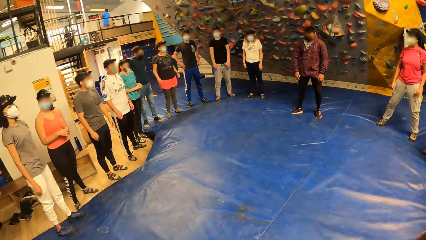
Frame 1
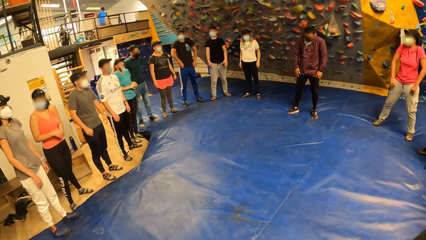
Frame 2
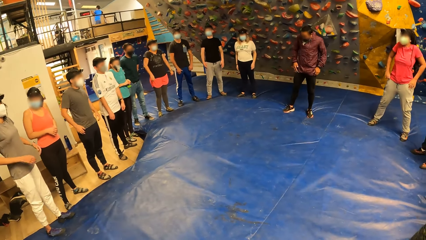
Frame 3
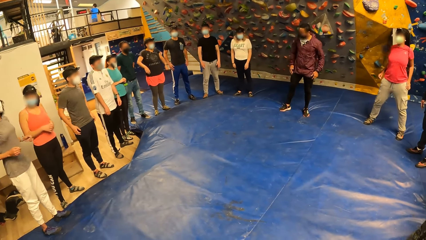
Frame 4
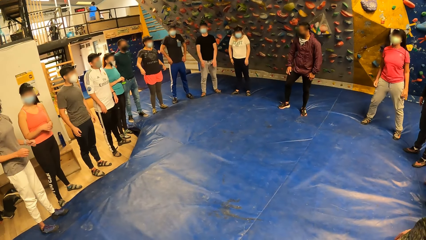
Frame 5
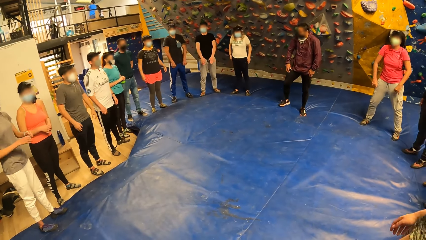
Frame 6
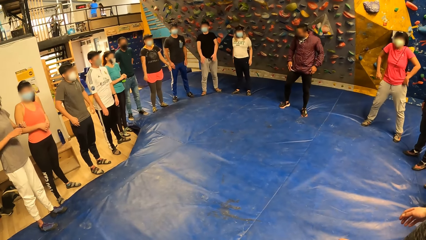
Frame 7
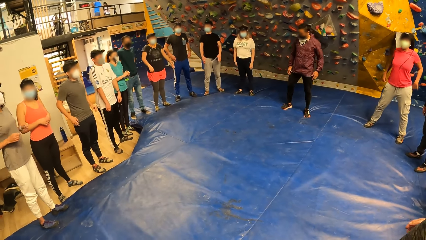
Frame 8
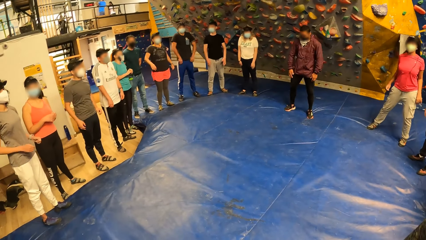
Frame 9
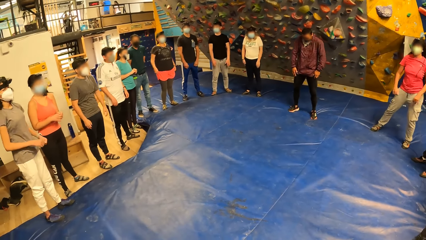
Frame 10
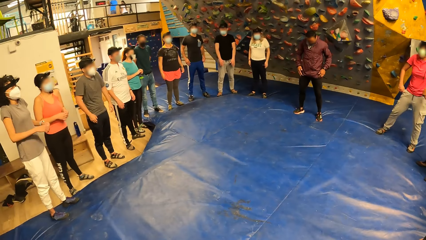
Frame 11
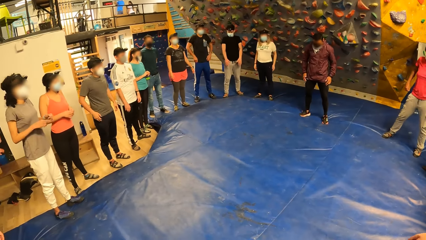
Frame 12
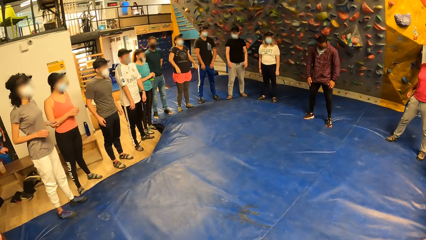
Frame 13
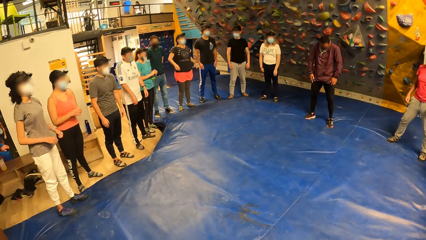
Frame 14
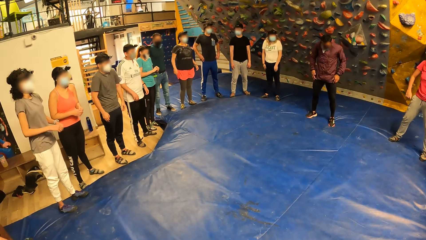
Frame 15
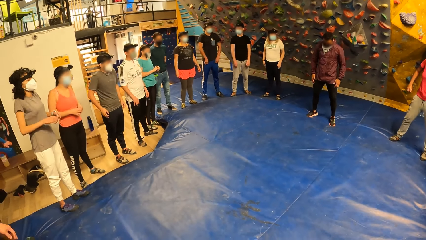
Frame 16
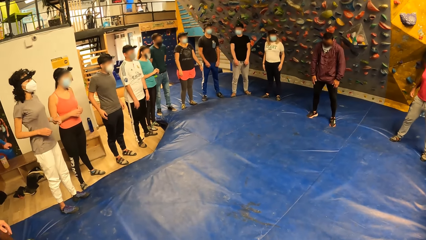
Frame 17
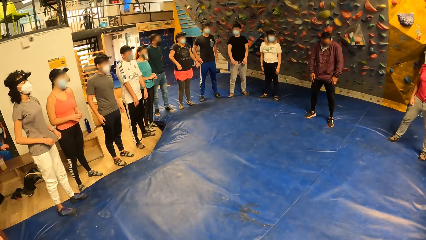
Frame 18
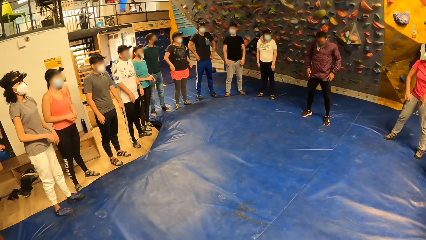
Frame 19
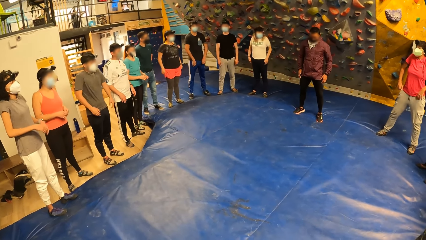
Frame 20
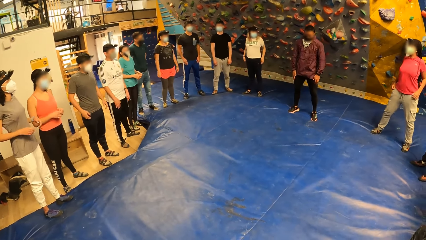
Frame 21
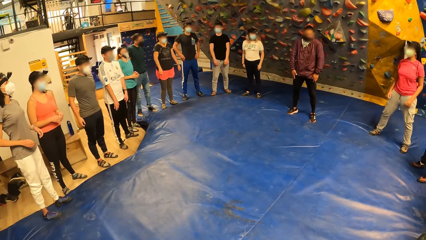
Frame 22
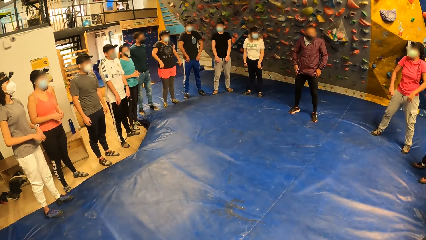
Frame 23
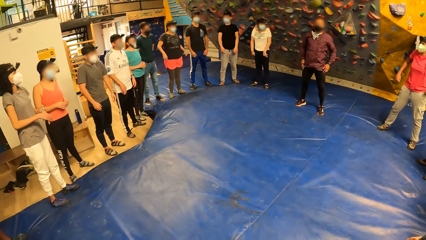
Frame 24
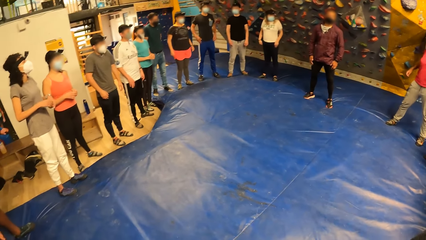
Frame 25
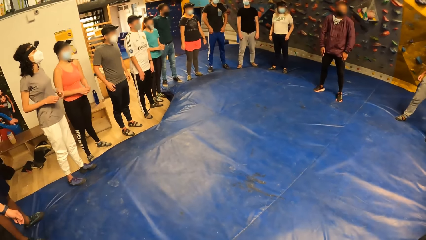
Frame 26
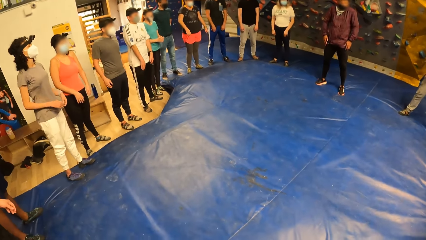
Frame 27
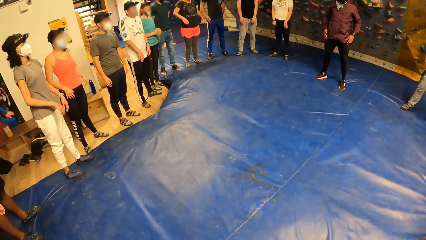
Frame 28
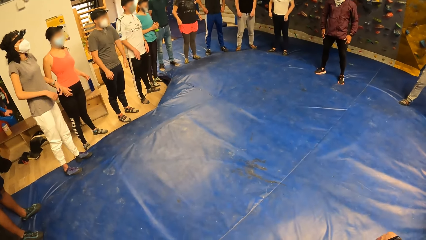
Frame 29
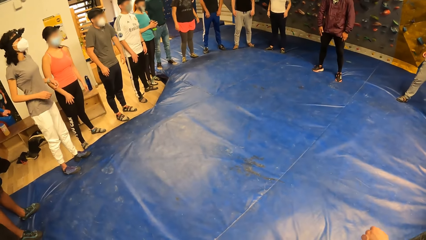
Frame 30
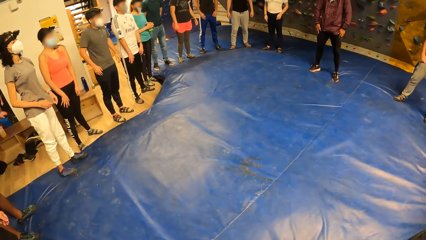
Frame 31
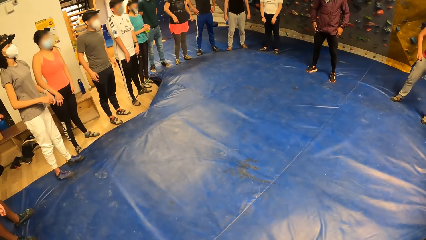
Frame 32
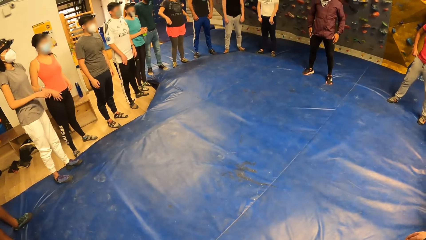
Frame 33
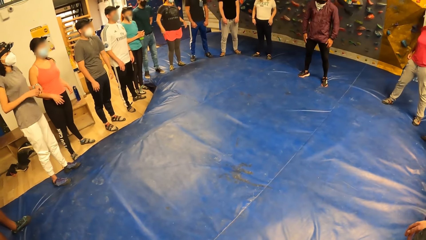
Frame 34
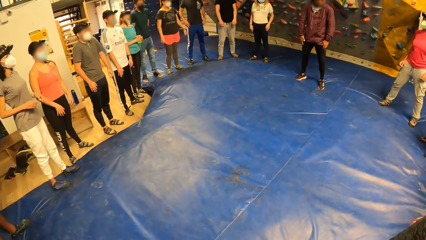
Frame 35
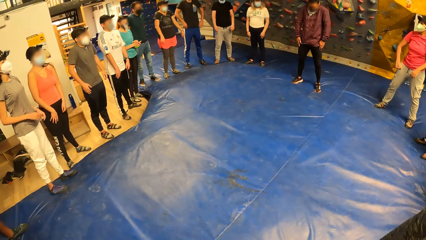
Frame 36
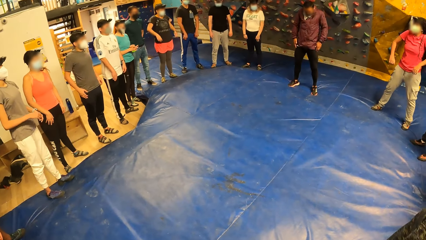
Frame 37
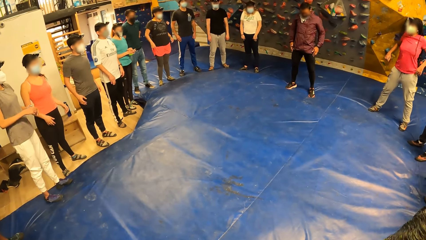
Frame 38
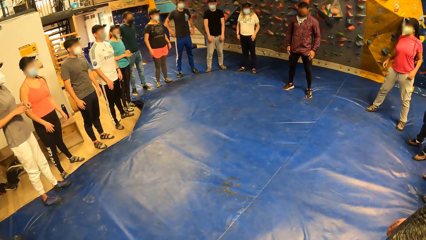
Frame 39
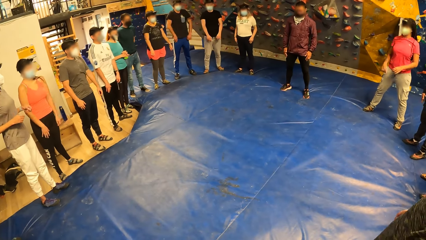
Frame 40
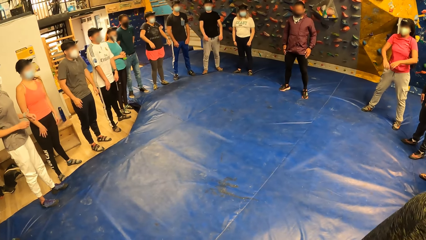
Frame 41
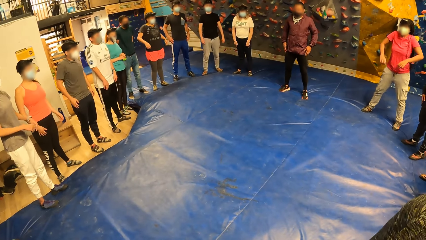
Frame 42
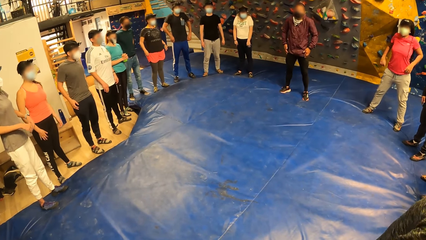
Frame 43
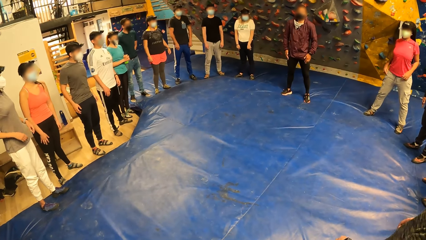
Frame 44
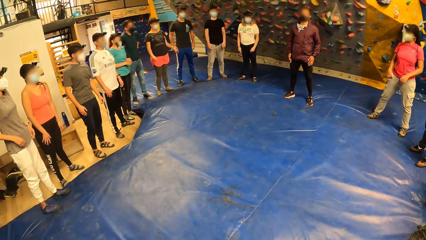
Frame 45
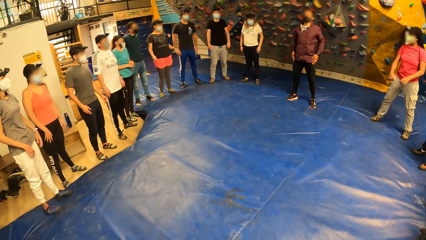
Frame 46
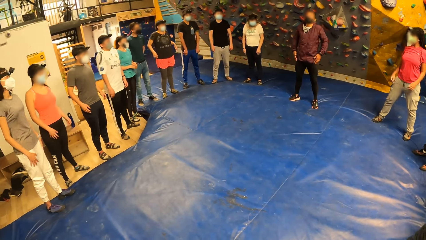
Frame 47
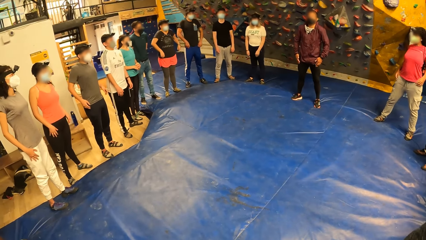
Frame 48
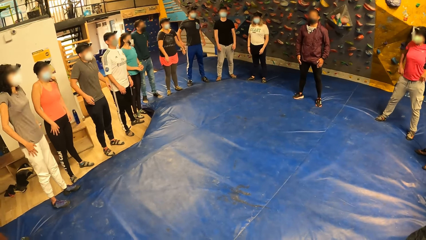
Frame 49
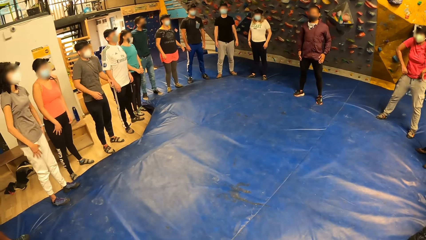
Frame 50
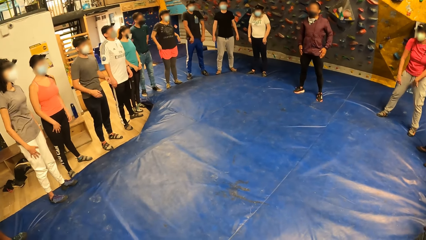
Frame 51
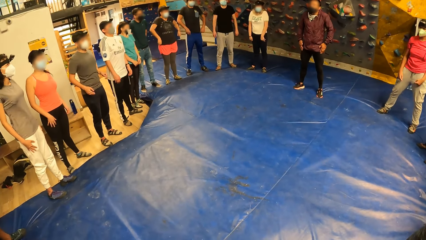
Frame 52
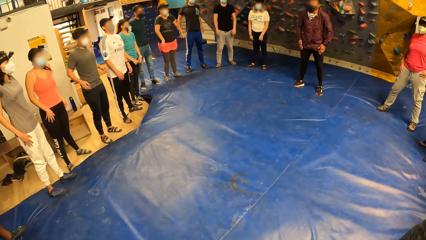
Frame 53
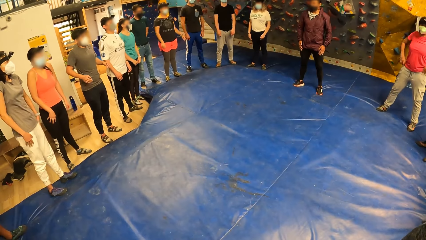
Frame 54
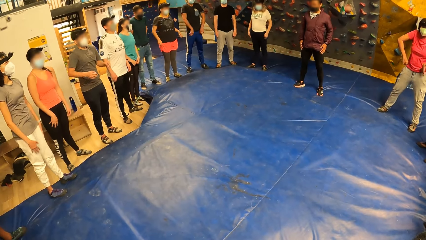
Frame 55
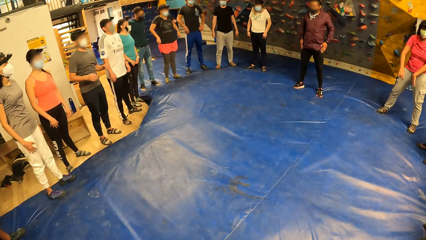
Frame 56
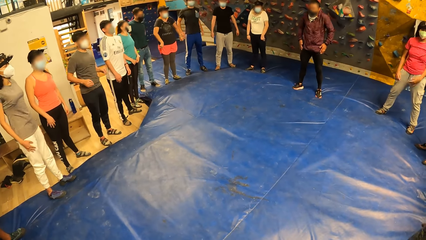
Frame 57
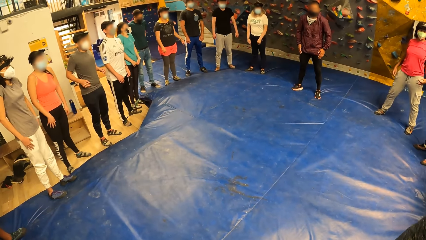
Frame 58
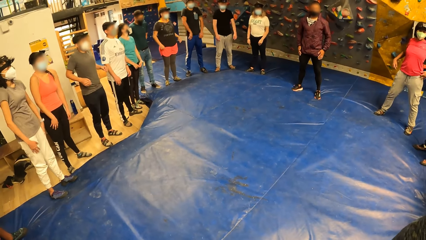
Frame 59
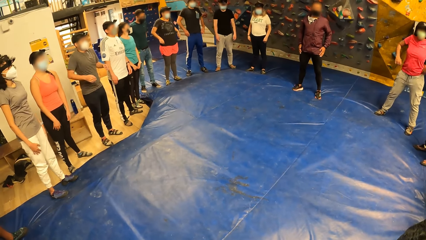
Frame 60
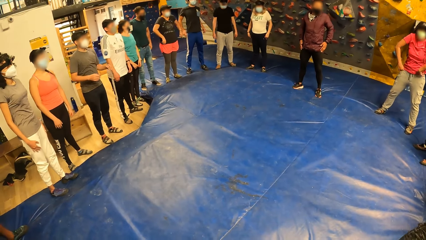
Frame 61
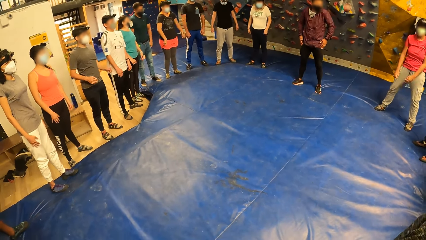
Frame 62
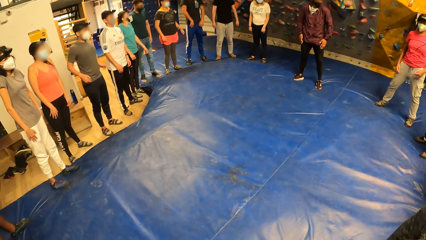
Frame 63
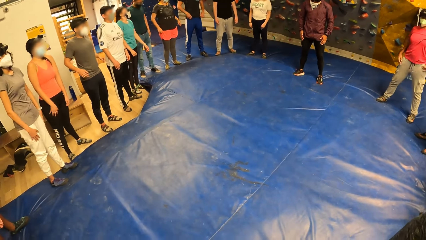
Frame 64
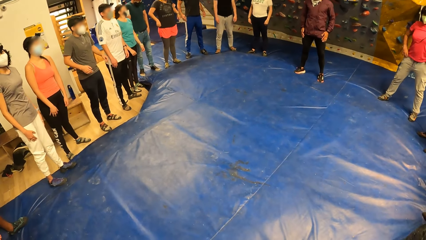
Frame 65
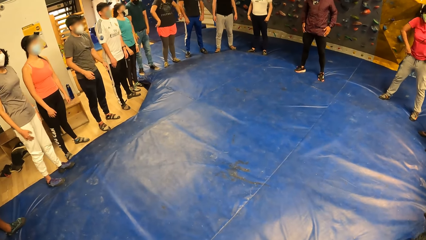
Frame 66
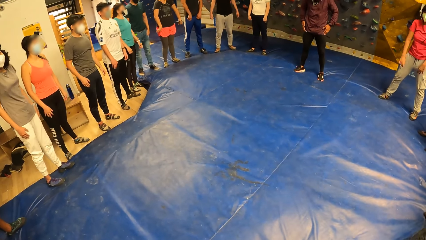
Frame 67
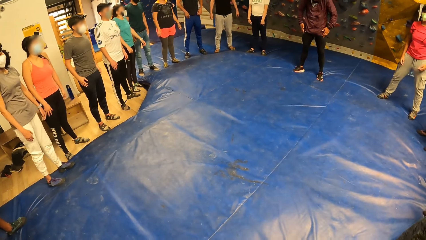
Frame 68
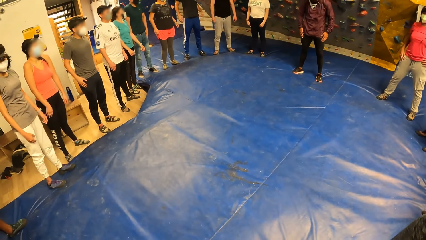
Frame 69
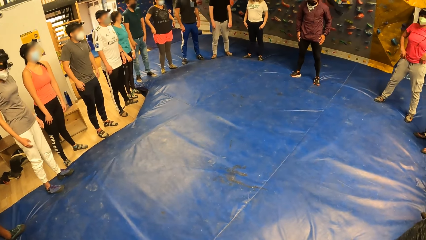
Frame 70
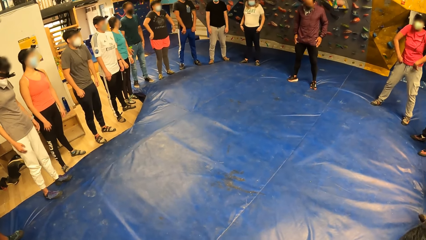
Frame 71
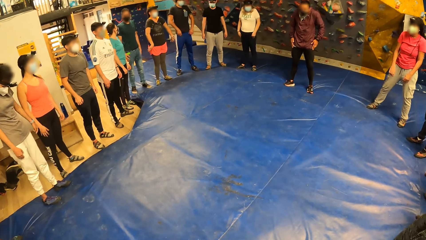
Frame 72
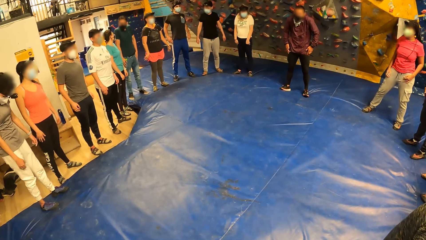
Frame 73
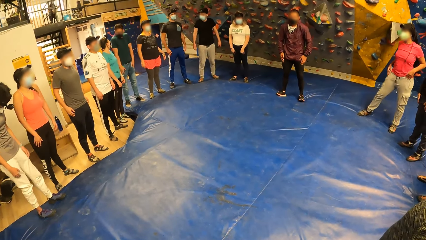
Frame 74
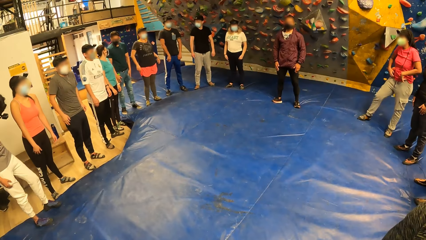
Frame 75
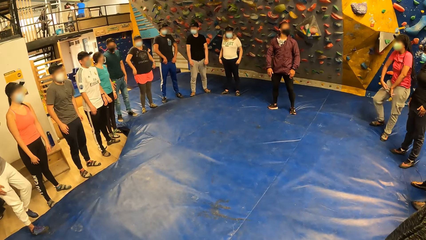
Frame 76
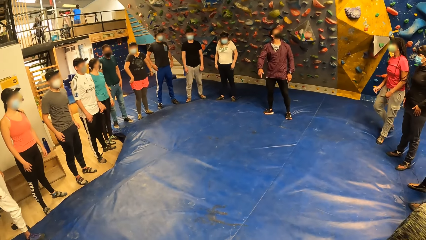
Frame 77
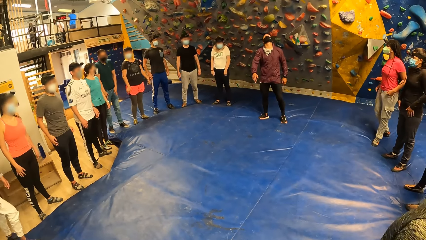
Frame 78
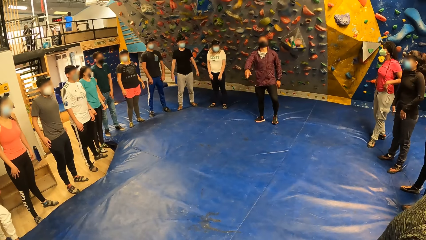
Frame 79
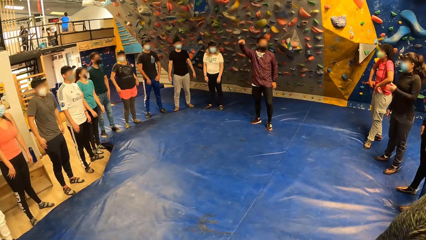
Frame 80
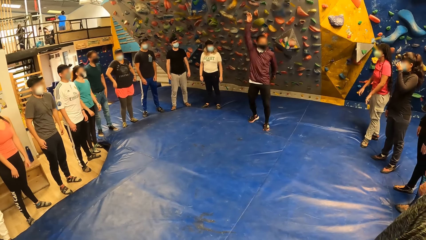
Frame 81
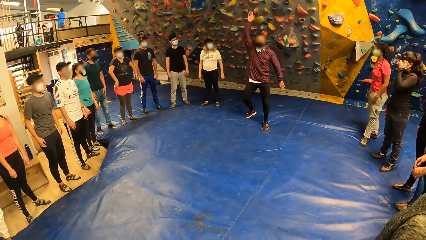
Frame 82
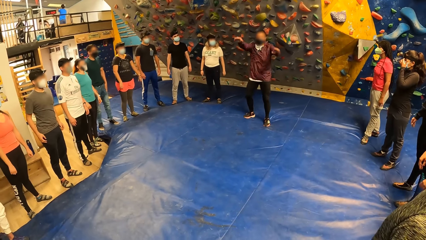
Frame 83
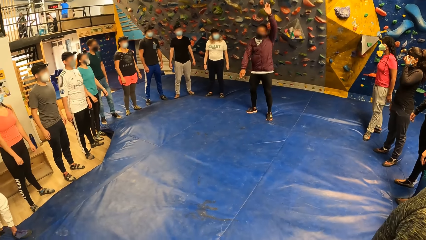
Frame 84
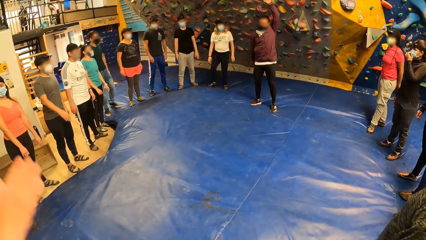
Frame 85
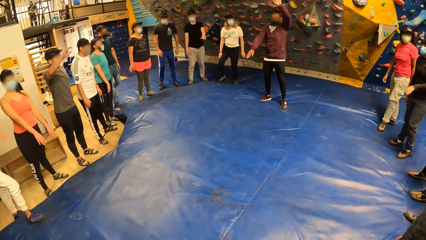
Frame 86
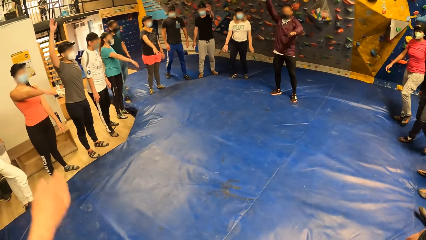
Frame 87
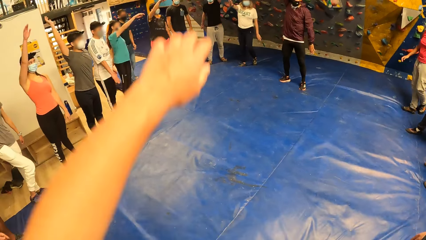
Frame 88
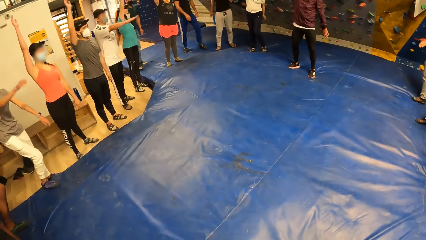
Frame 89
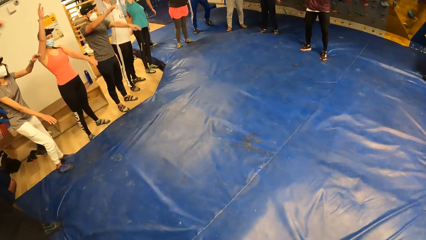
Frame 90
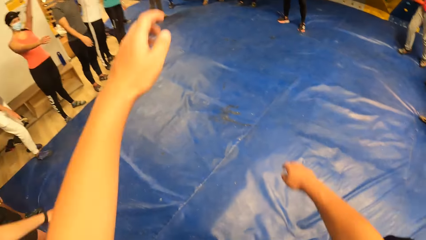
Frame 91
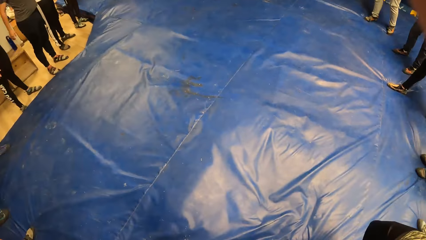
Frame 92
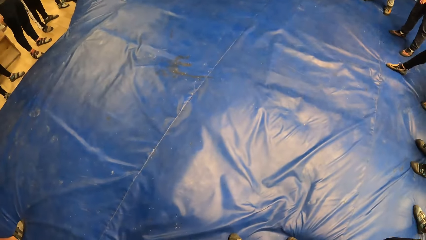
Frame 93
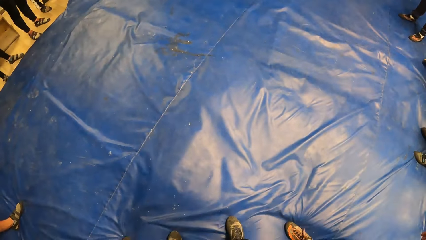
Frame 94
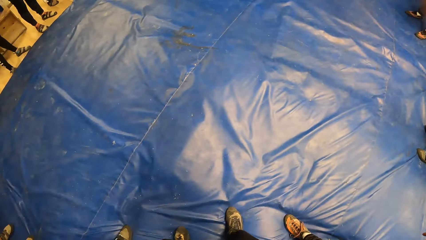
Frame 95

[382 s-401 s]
A man moves his shoulders. The man leads the people to stretch. The camera wearer moves his arms up and down with the group of people. The man stretches his hands. The camera wearer stretches his hands.
